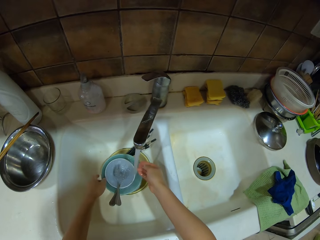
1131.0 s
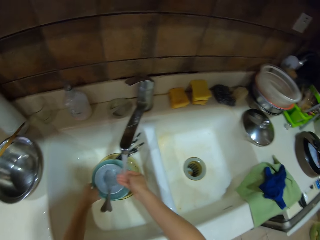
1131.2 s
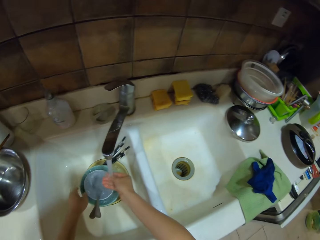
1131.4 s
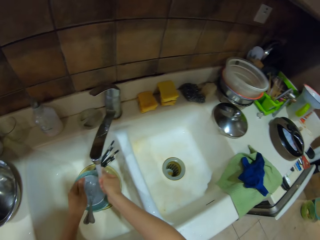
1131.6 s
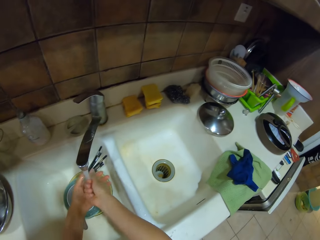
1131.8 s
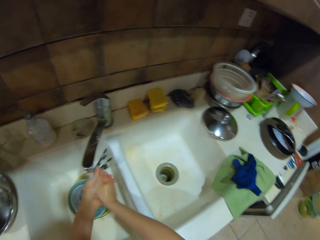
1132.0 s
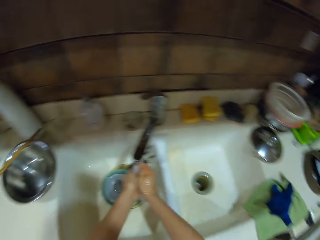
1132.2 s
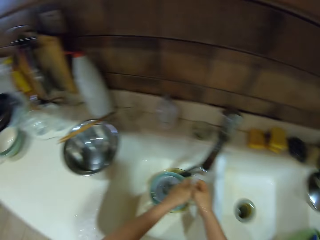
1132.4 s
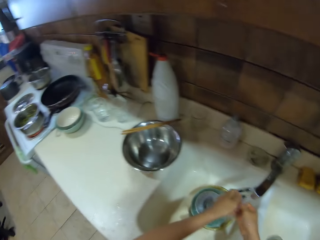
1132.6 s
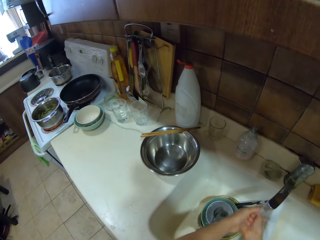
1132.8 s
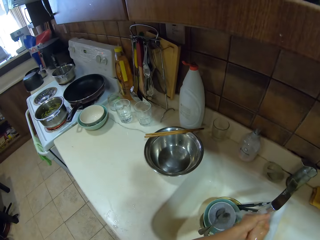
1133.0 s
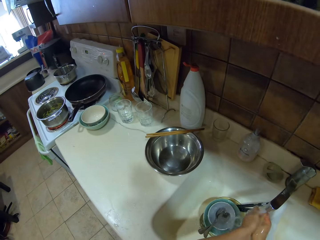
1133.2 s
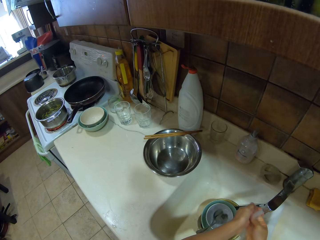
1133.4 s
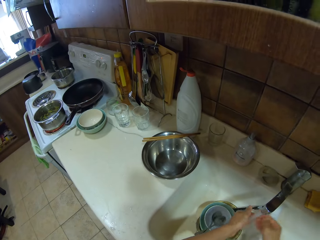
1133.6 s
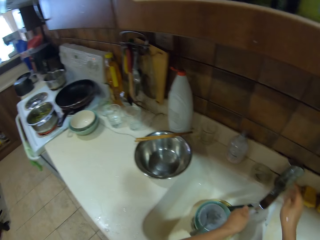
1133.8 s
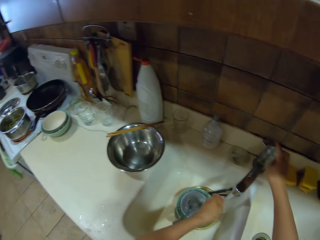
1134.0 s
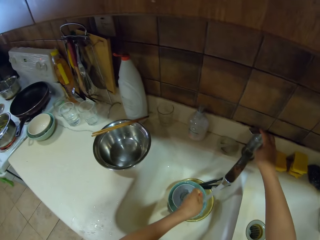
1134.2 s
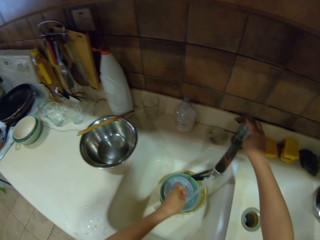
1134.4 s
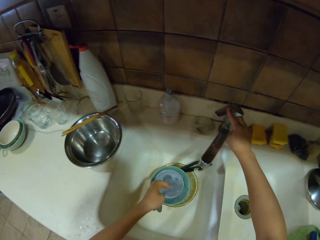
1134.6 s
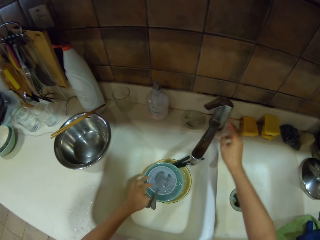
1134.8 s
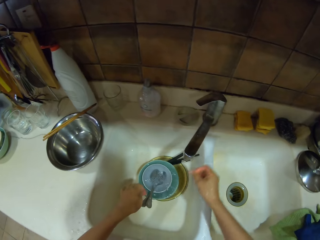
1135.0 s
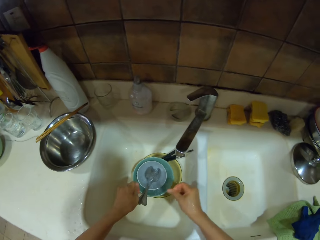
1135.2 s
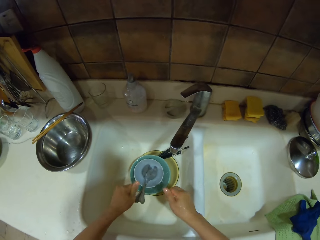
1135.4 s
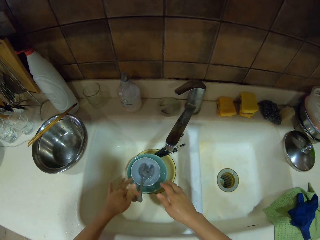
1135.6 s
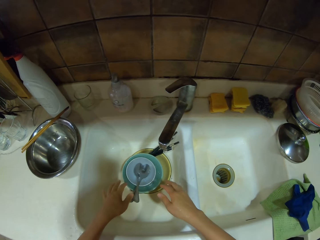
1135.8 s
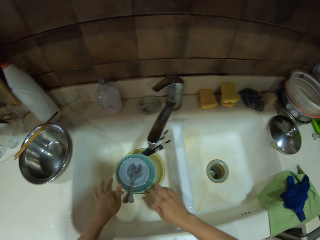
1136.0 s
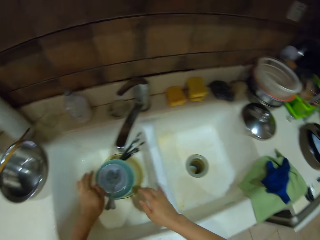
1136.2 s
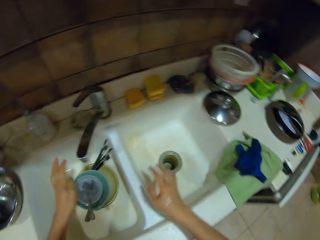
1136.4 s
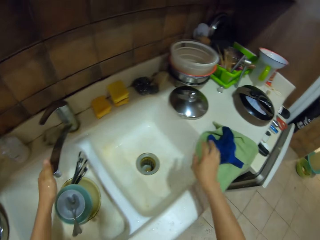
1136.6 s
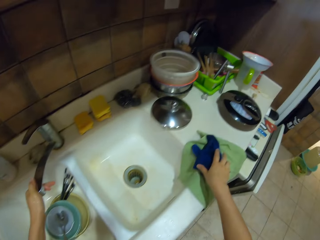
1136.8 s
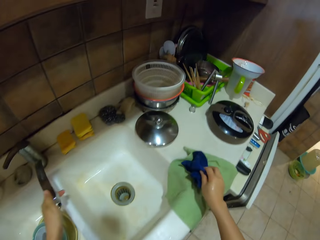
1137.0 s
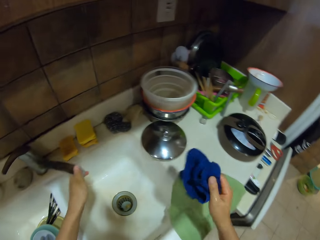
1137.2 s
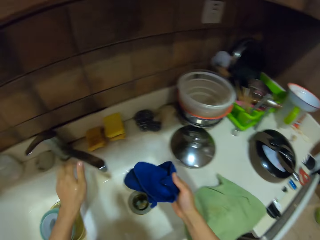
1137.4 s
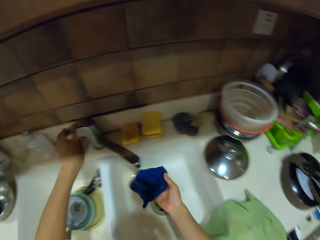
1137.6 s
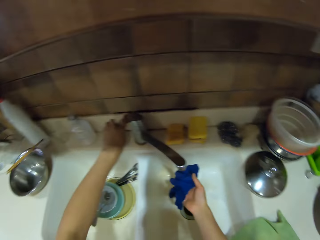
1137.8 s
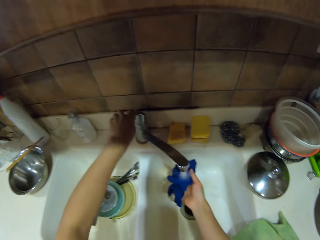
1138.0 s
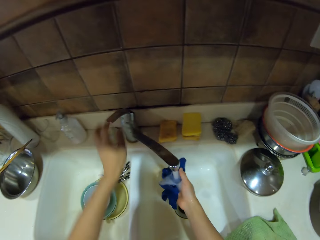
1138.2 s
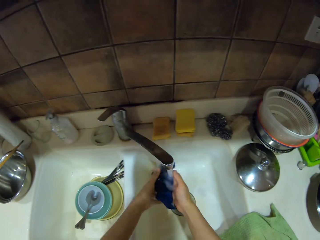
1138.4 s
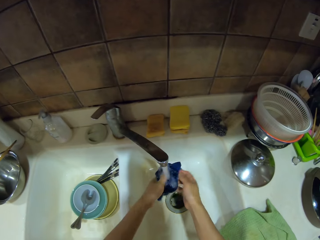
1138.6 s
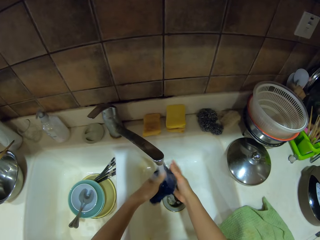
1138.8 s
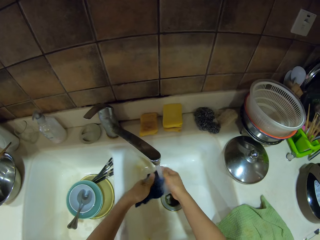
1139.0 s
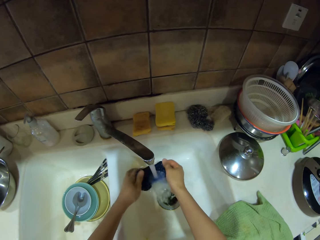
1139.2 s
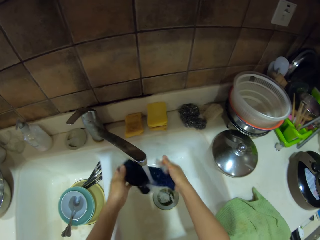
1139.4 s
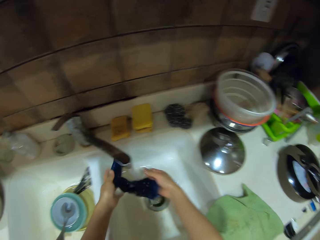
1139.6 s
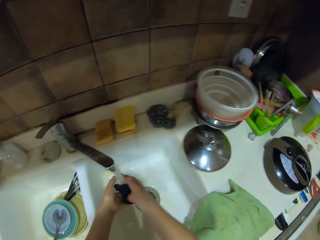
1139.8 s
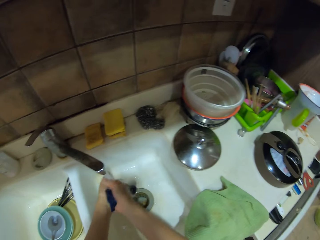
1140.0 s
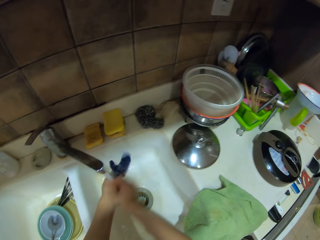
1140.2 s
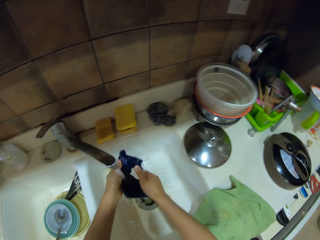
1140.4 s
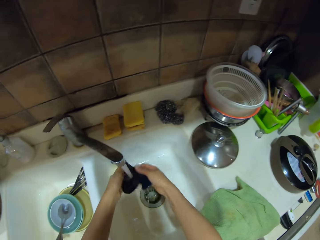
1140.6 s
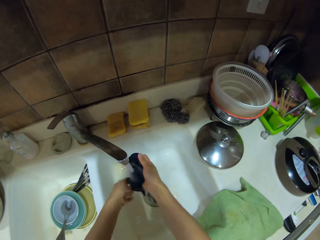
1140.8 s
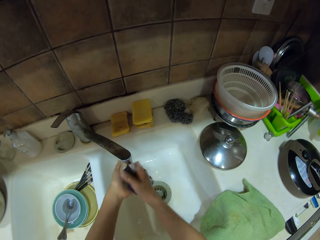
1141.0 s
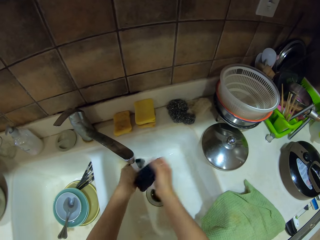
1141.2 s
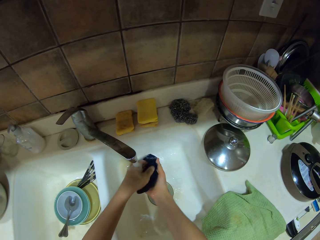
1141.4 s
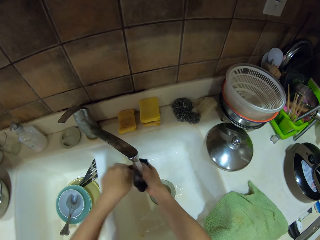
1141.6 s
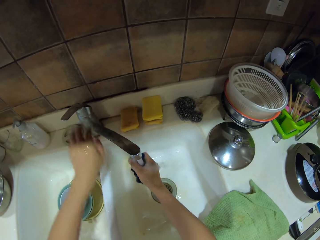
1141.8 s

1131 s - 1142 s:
The camera wearer turns around. They close the tap. They hold a rag. They pick up a towel. They move the tap. They turn on the tap. They rinse the rag through running water. They turn around.

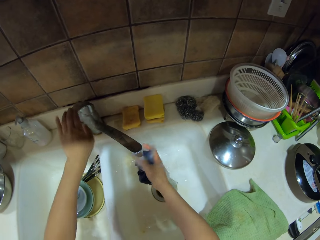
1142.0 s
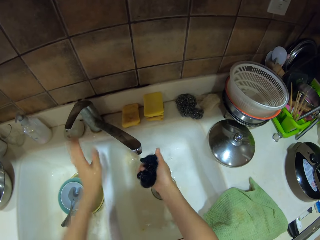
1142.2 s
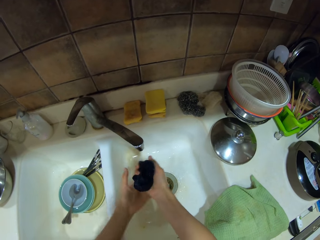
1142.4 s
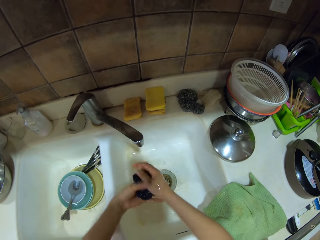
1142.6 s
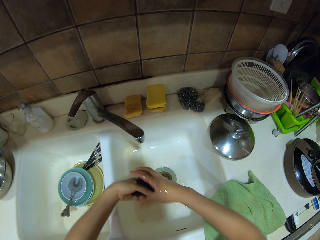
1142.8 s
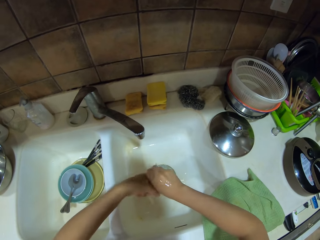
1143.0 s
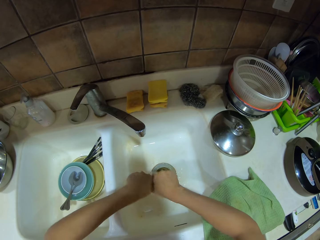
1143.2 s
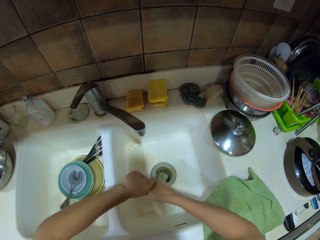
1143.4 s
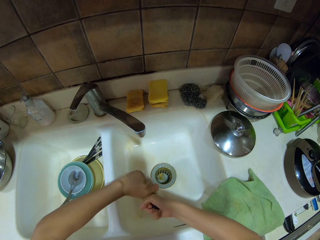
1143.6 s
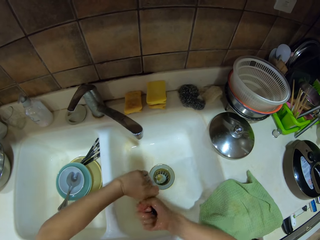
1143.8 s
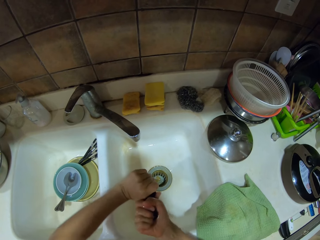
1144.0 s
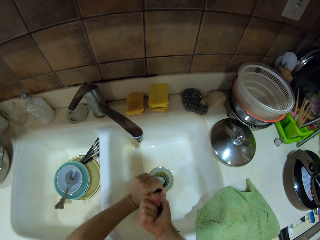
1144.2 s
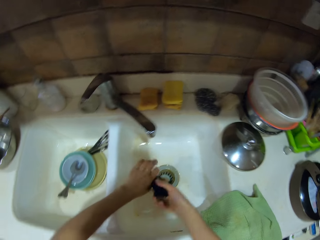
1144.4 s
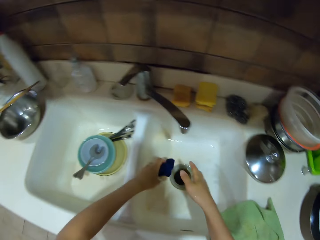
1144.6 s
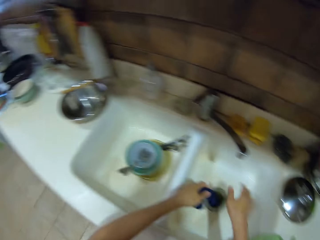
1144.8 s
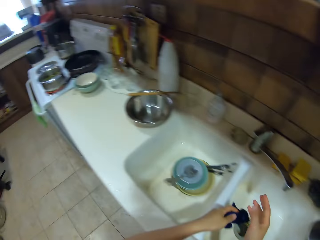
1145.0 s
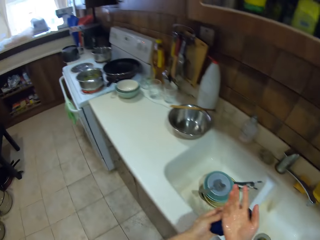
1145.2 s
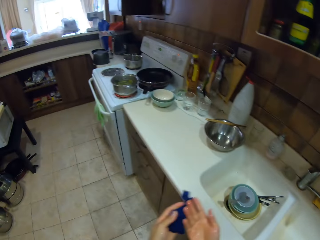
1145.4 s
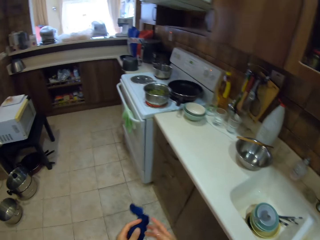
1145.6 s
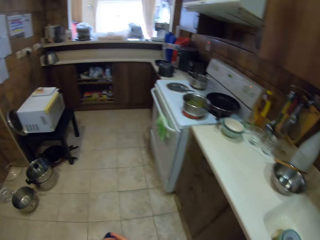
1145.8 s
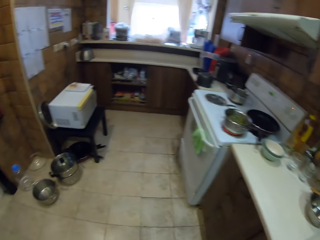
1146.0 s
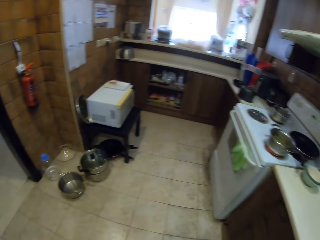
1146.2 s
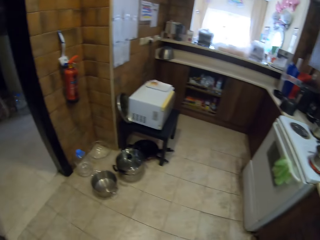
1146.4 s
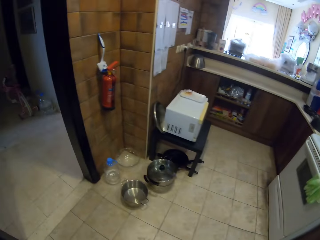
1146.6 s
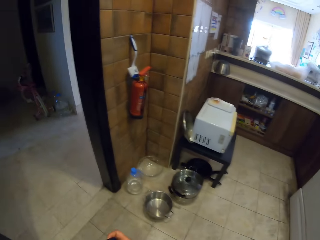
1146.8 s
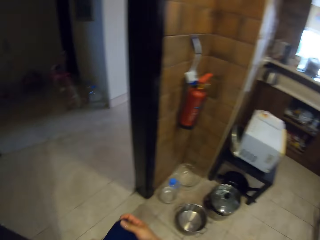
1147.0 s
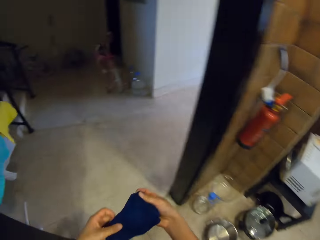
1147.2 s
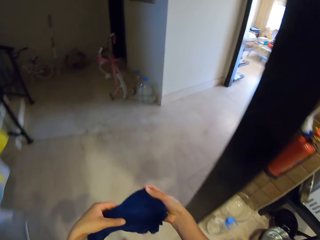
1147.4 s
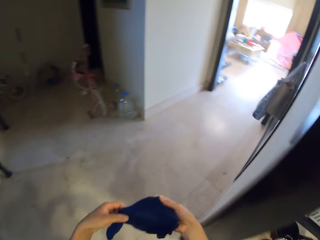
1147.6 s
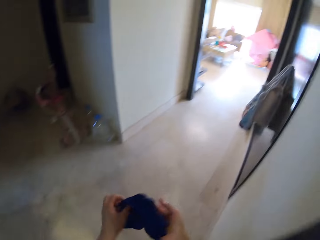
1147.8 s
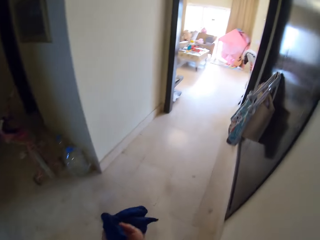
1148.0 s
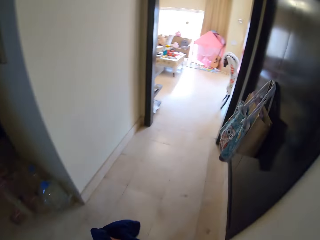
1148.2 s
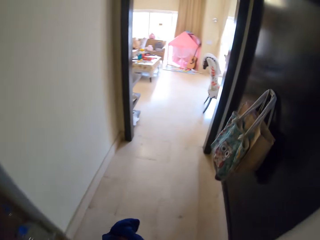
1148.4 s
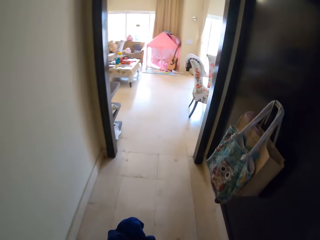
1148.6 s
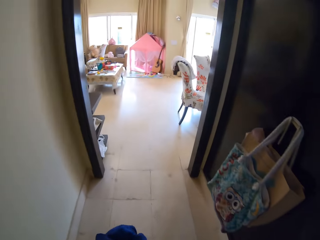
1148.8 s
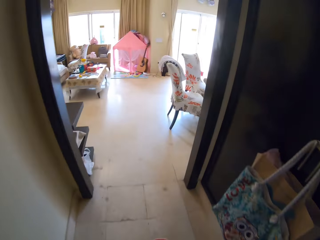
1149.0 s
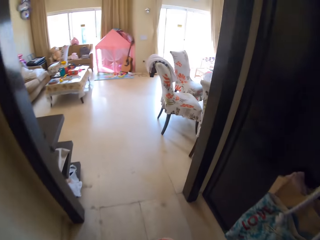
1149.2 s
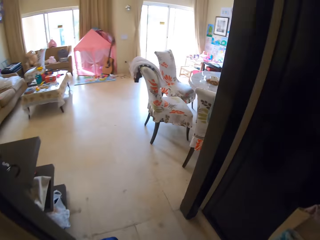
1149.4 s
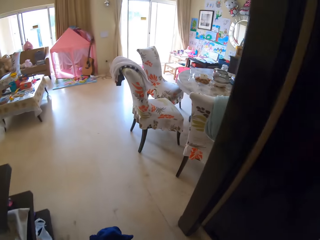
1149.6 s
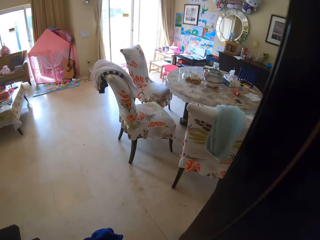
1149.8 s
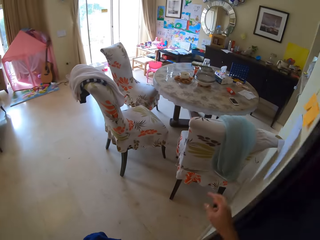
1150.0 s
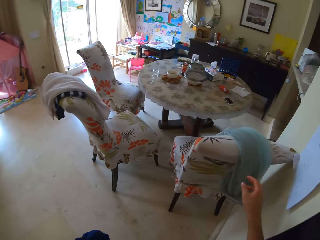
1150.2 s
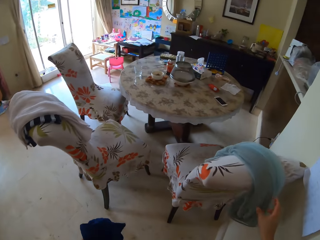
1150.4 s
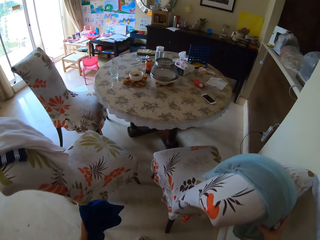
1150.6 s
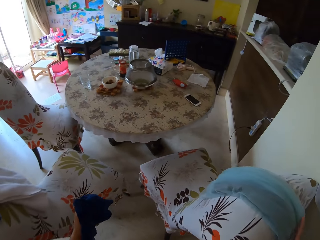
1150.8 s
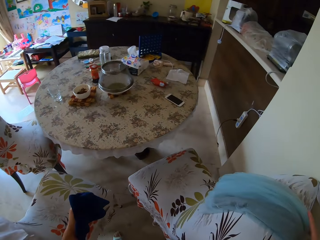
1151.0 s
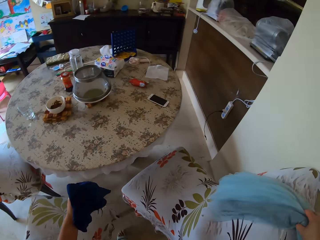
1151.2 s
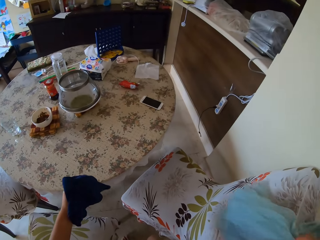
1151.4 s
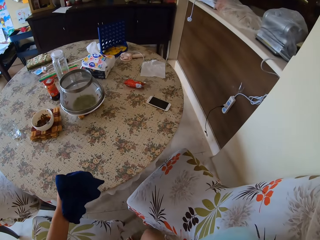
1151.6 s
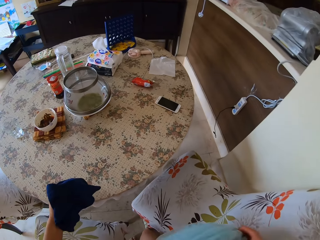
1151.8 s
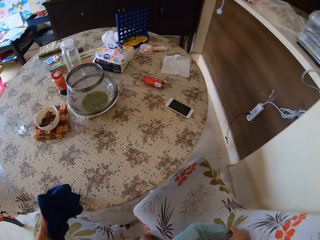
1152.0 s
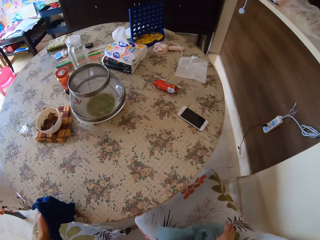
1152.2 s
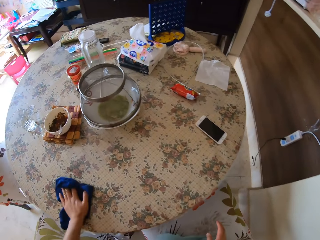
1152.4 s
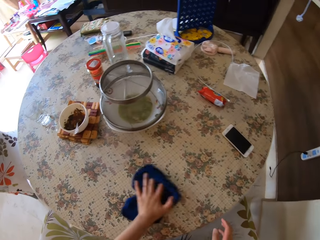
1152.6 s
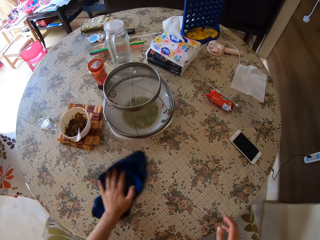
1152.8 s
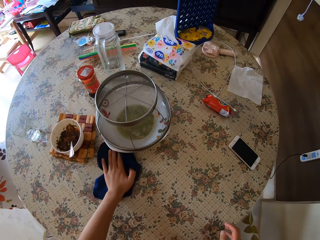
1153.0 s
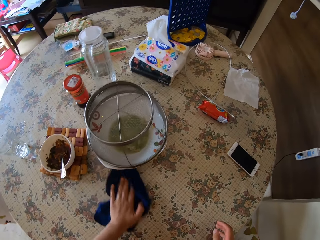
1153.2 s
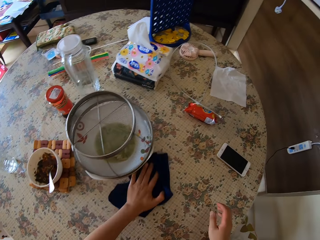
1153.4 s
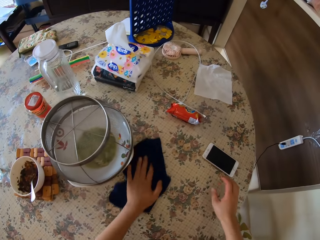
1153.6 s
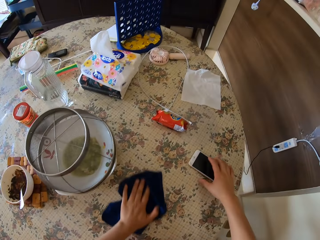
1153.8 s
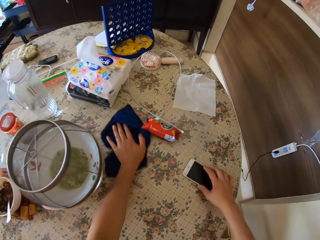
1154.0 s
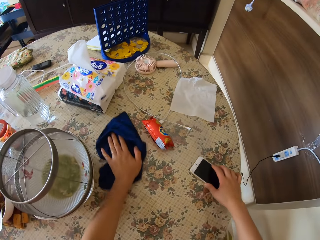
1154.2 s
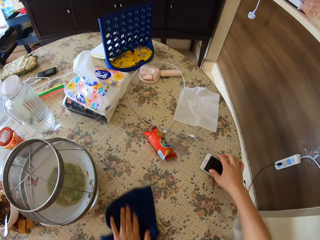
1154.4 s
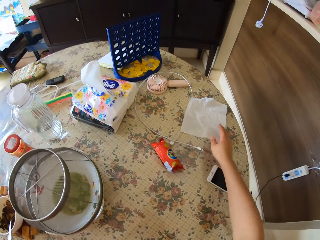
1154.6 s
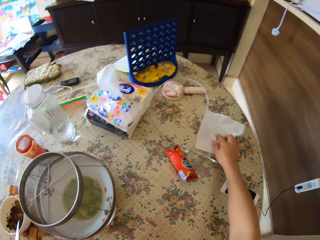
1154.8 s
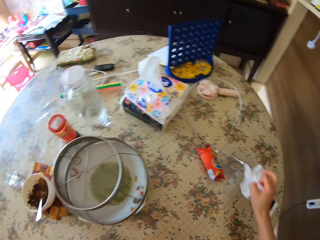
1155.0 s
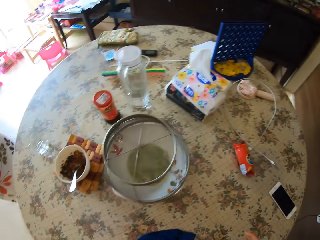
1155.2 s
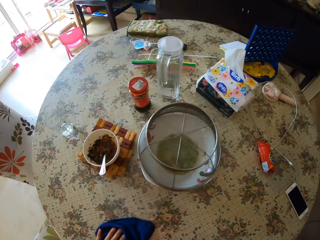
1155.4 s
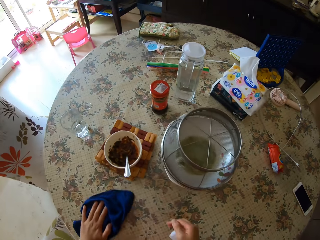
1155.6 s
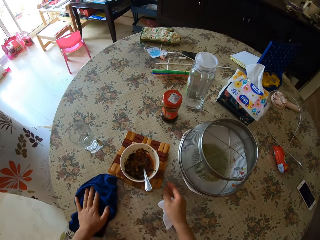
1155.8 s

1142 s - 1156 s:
The camera wearer closes the tap. They rinse excess water from a rag. They turn around. They walk around. They move a cloth into the chair. They wipe the table. They hold a serviette. They move the phone. They pick up a paper.
